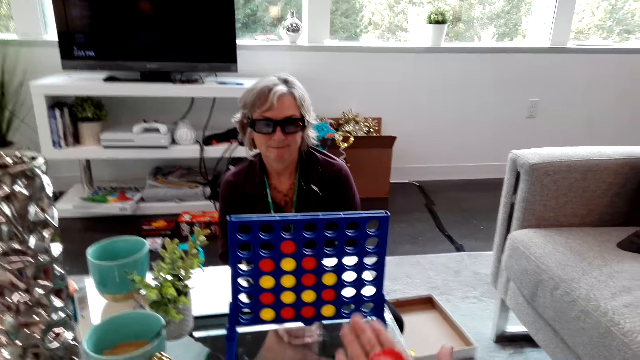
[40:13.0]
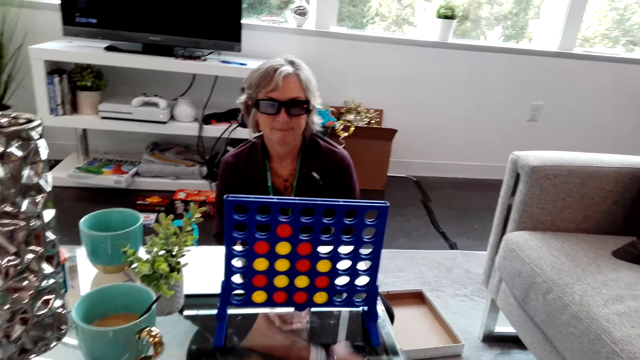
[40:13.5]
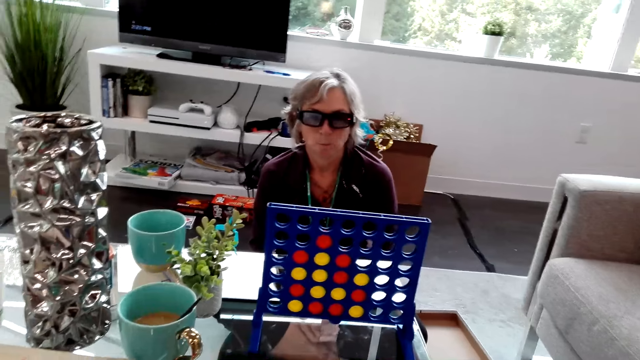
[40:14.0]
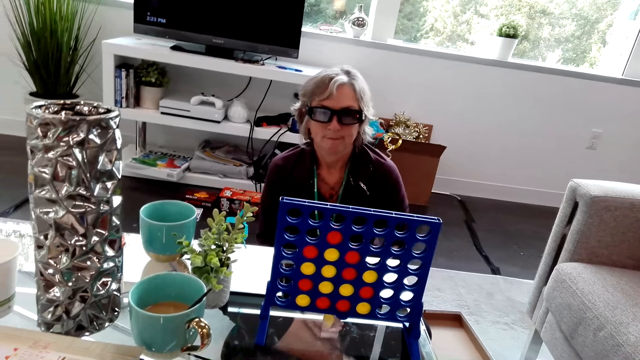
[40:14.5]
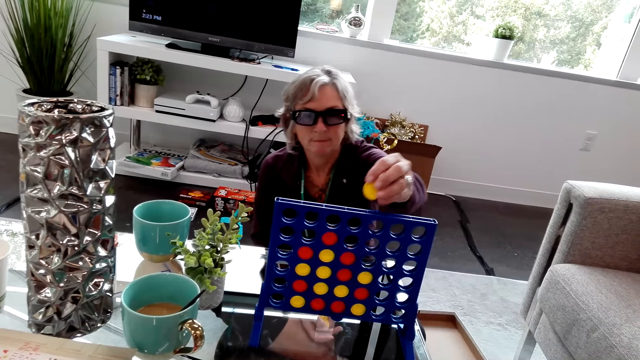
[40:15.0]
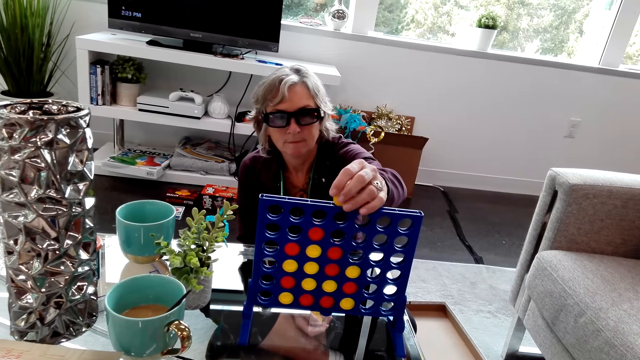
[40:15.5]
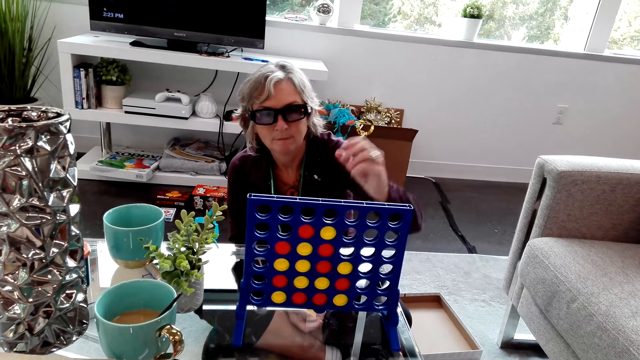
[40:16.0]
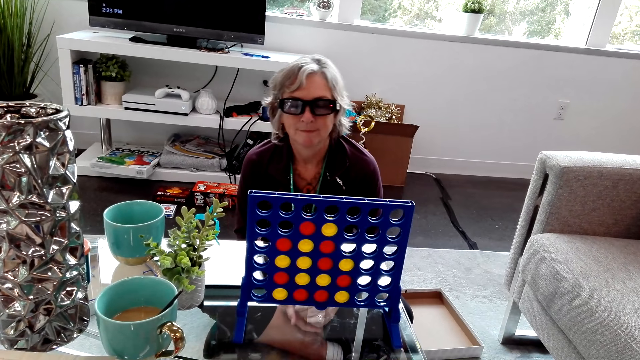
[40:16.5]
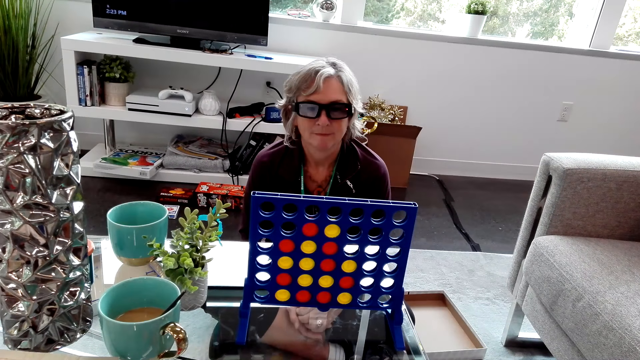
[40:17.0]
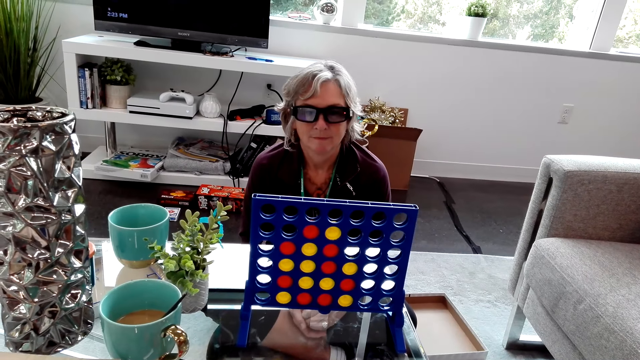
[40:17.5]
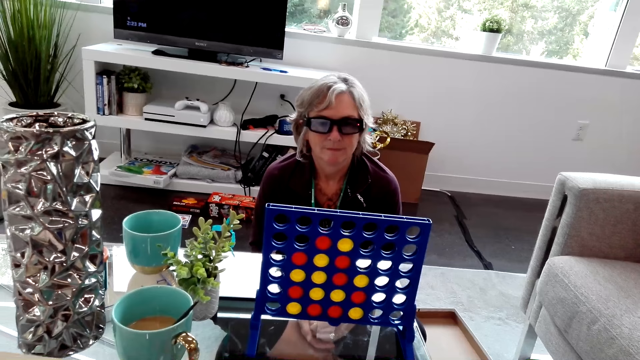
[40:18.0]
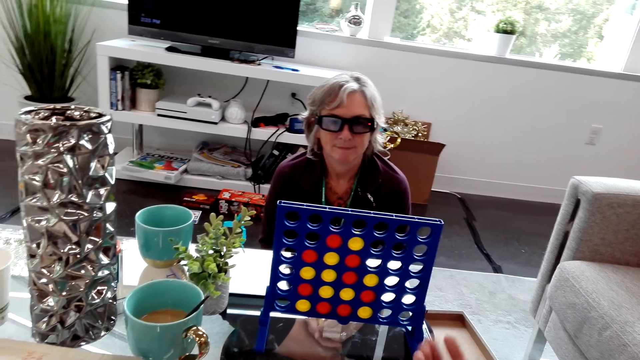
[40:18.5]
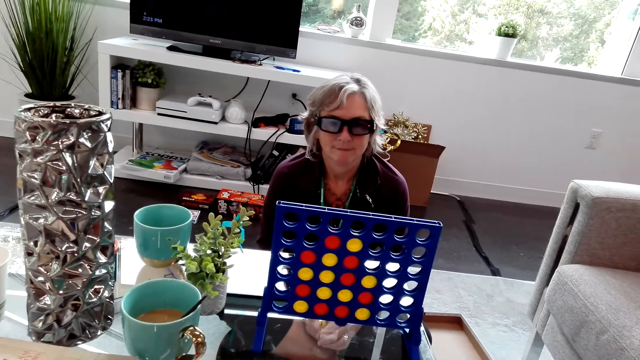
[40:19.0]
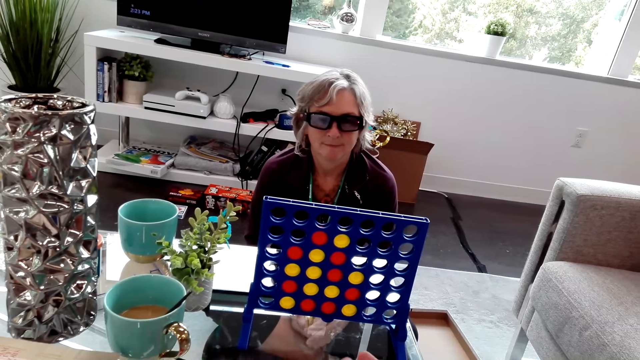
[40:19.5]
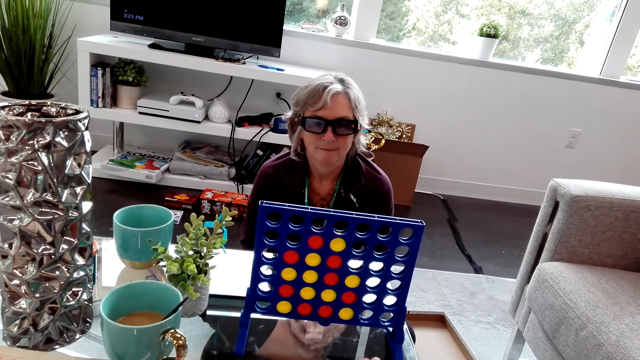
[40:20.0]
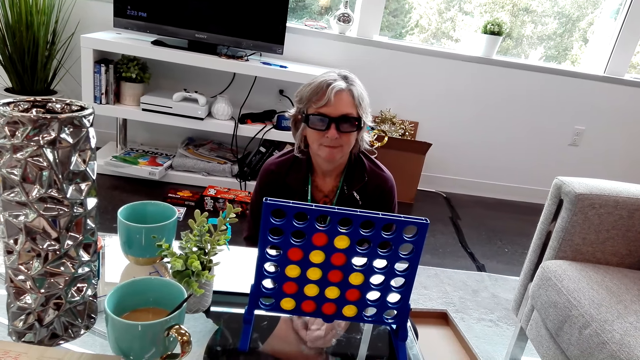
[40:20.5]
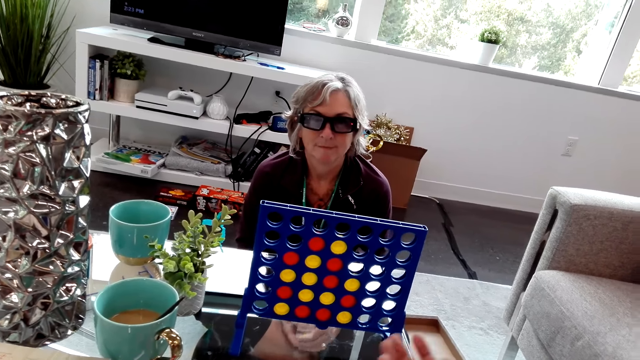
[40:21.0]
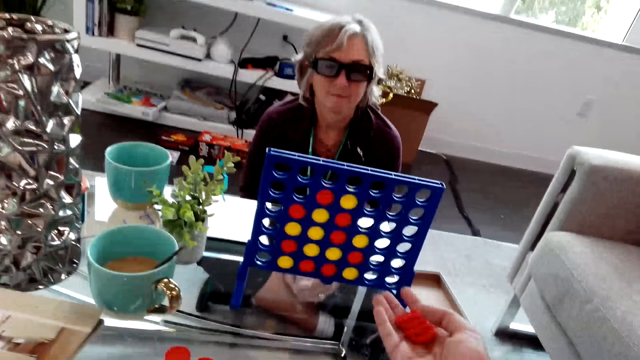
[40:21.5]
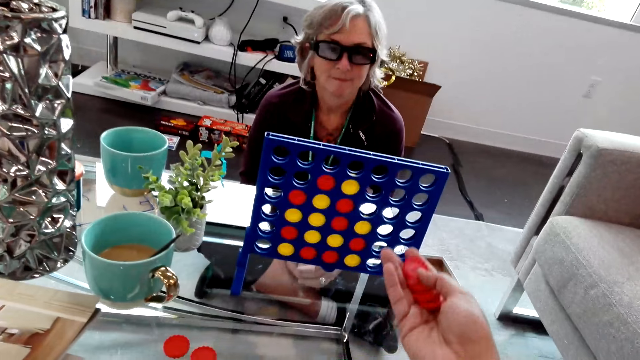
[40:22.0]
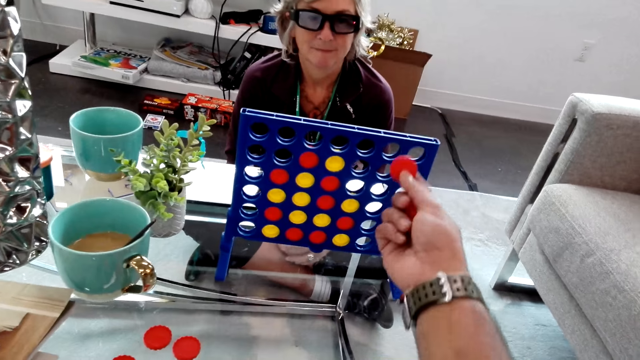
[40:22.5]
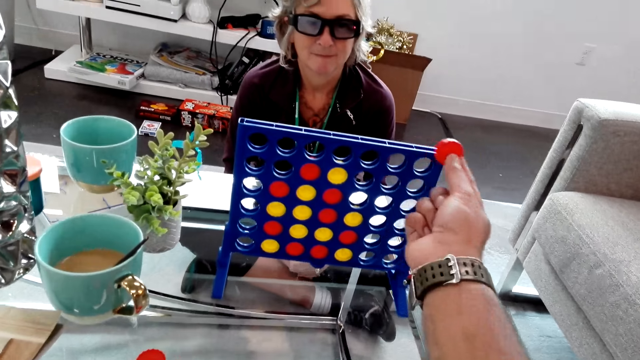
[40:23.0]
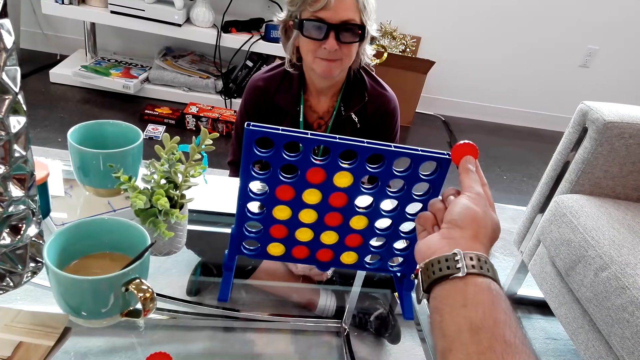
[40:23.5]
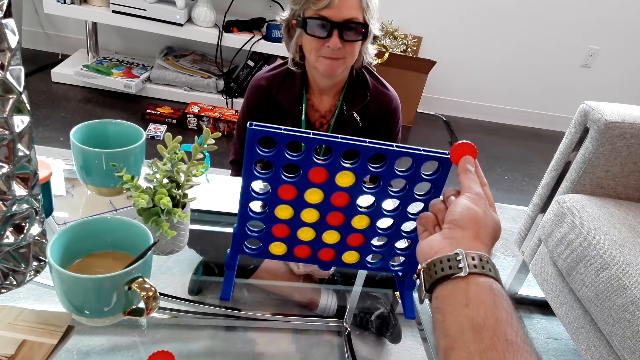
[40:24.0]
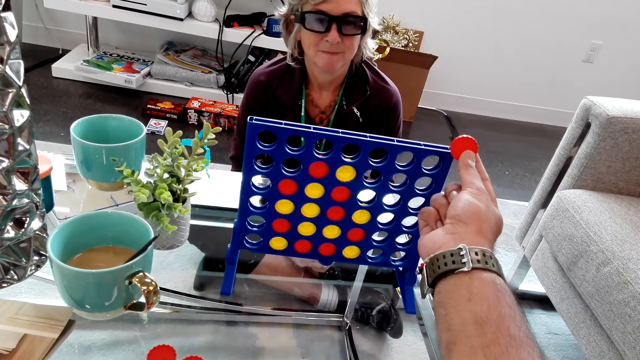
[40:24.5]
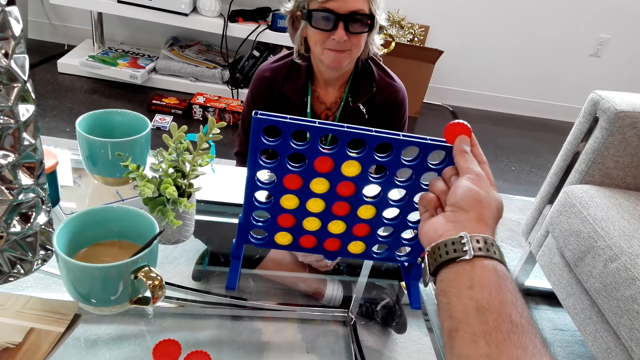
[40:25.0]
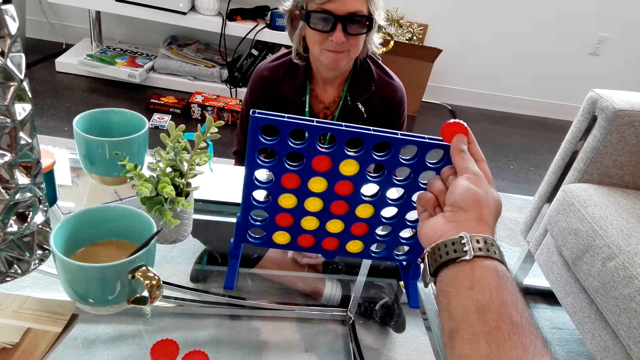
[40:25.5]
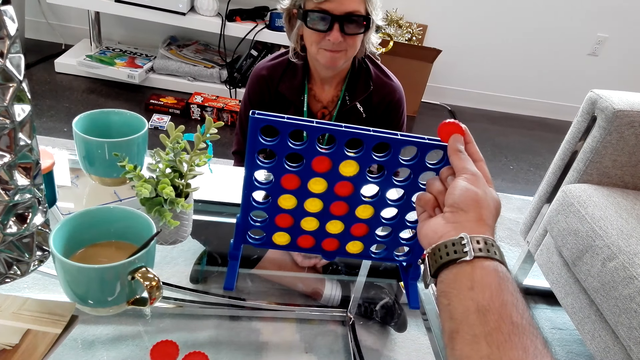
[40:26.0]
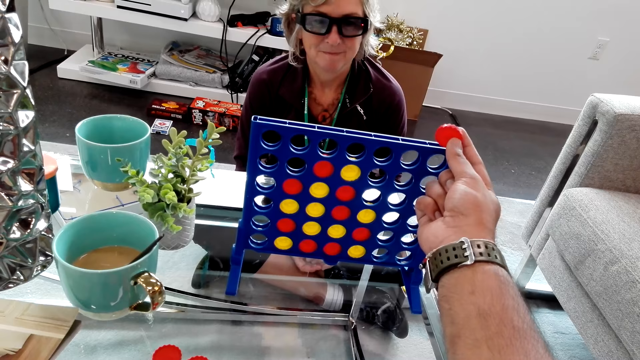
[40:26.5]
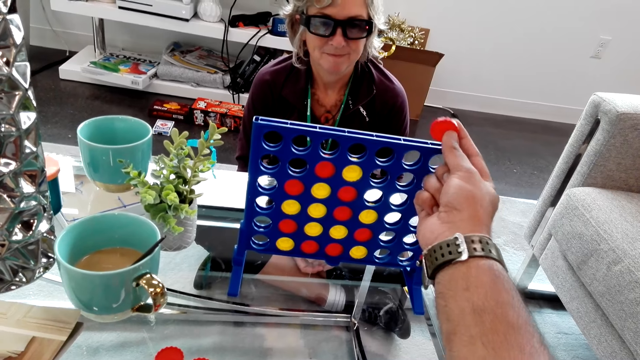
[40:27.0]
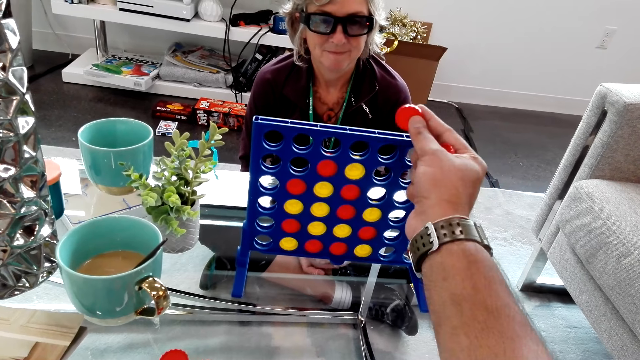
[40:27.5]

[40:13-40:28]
The camera wearer shuffles two red pieces in hand. A lady plays a Connect Four game and drops a yellow piece inside the rack. The camera wearer holds red pieces in hand. They move a red piece above the rack.

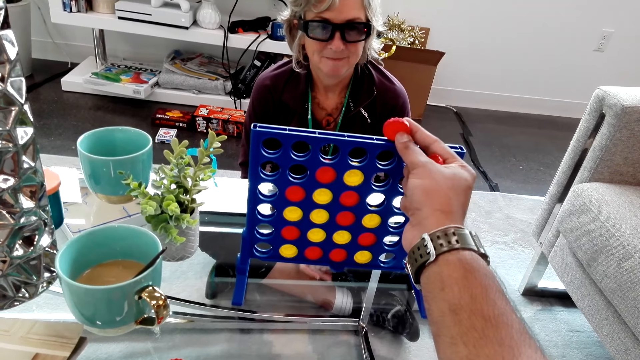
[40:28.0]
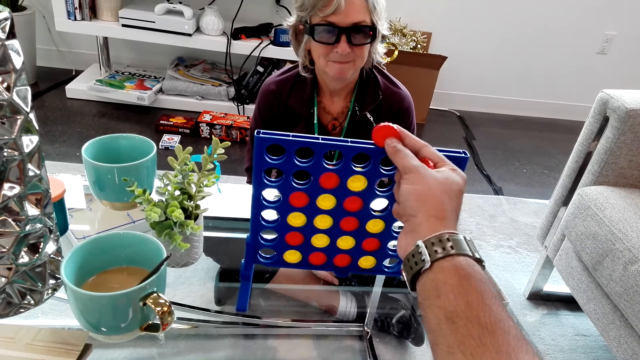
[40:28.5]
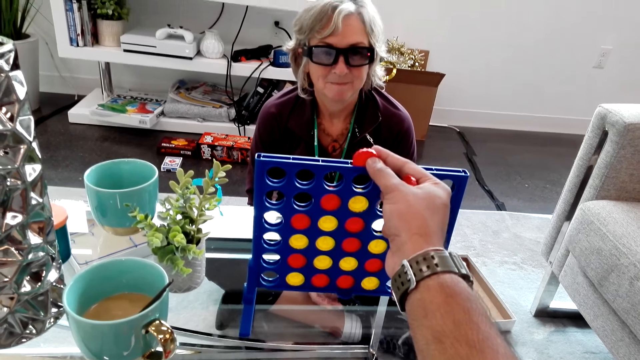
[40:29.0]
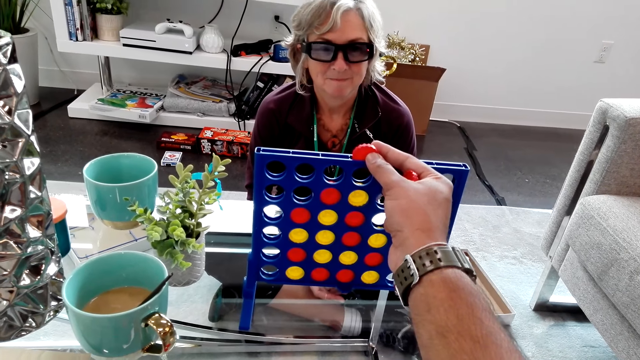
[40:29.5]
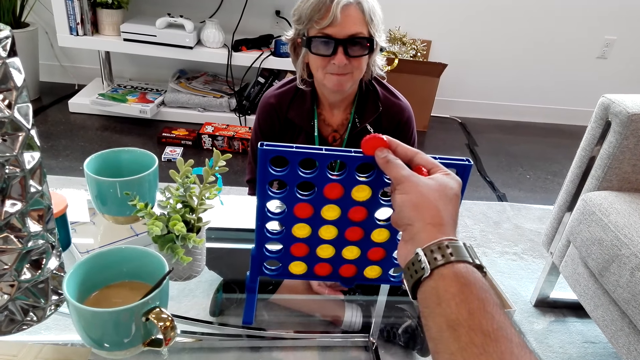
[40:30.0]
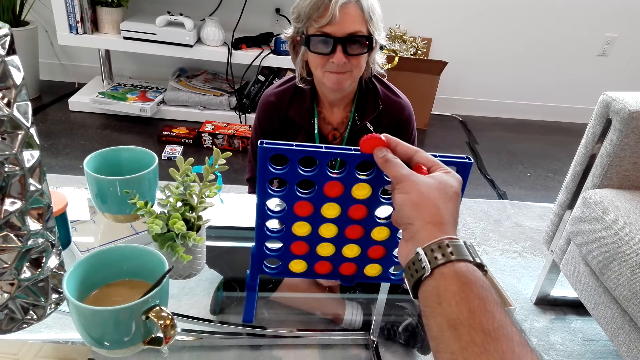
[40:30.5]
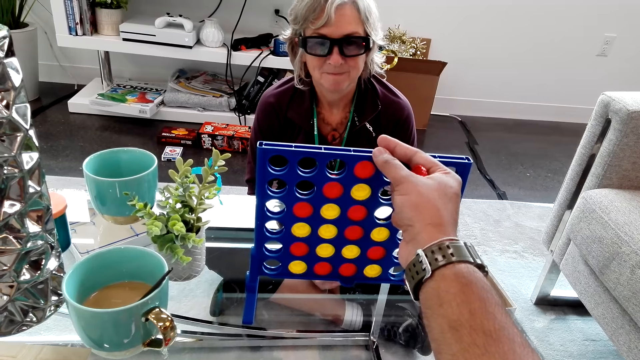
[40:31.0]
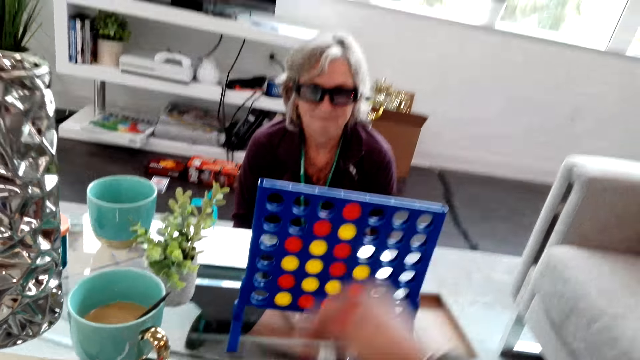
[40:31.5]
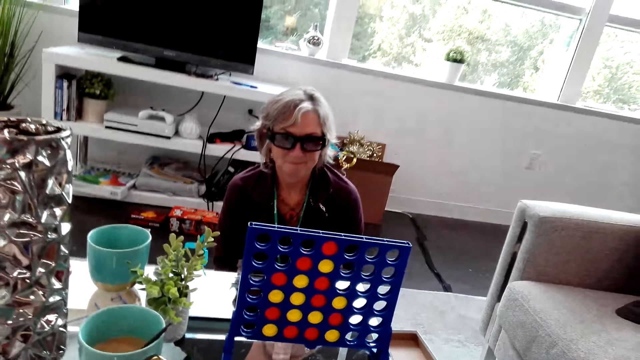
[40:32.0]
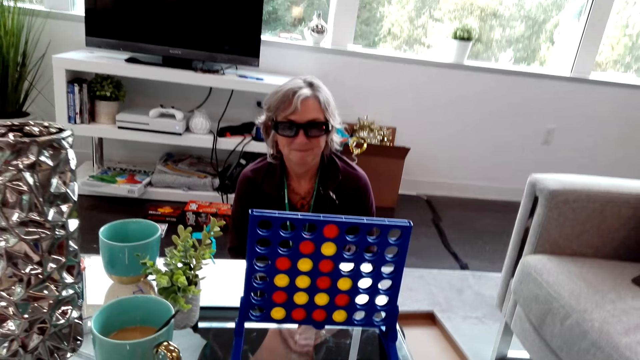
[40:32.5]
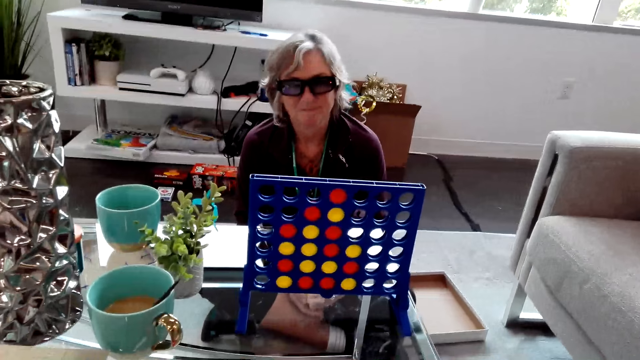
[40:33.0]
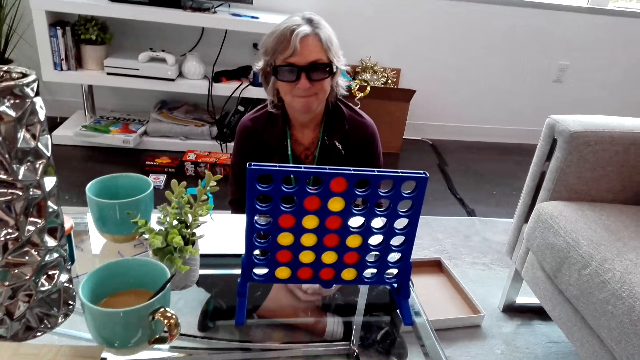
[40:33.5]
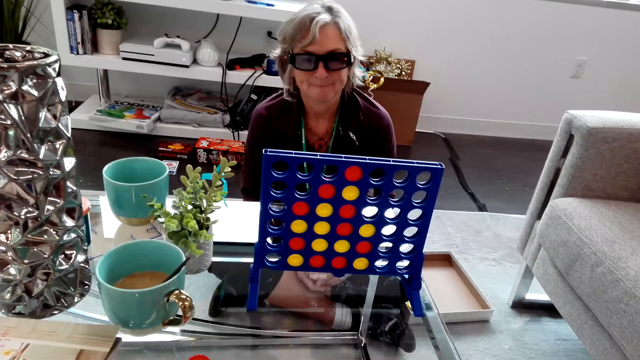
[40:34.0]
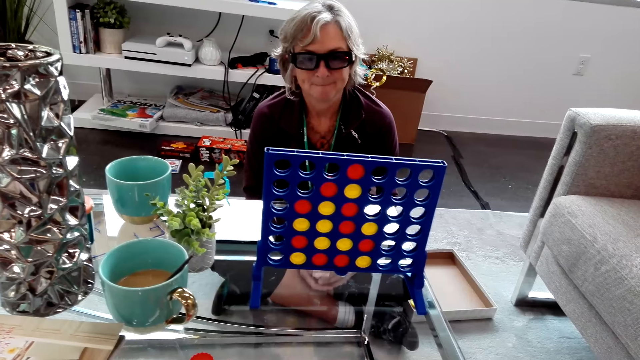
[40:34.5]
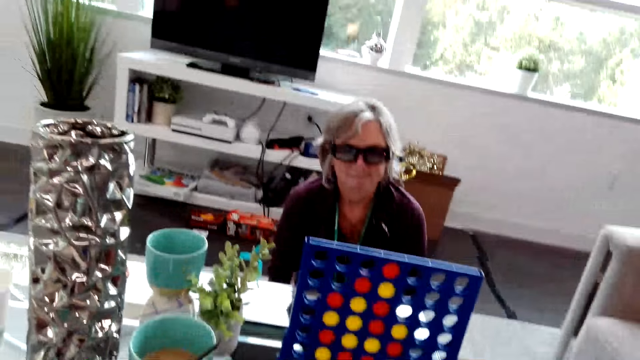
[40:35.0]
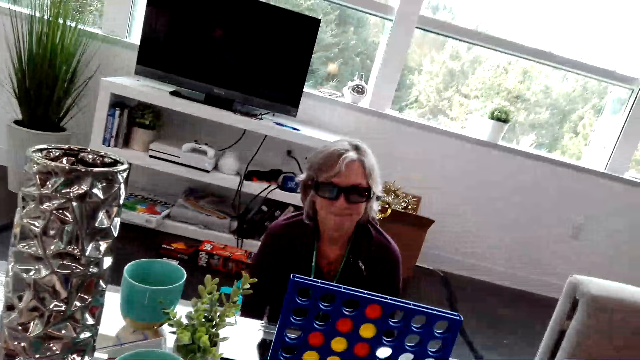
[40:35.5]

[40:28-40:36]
The camera wearer plays a Connect Four game. They drop the red piece inside the rack.
